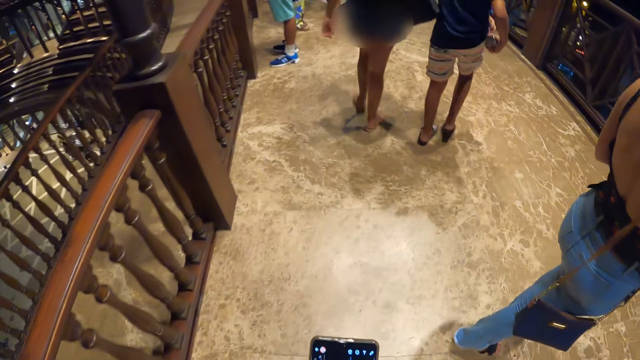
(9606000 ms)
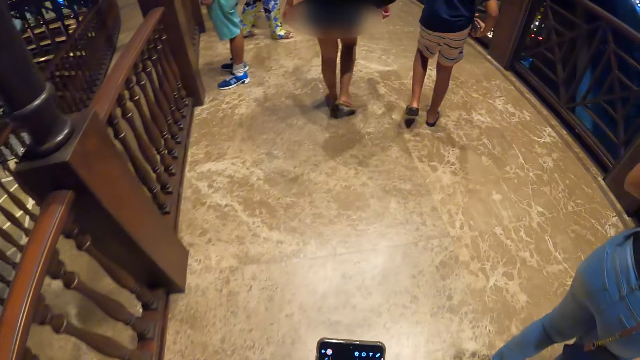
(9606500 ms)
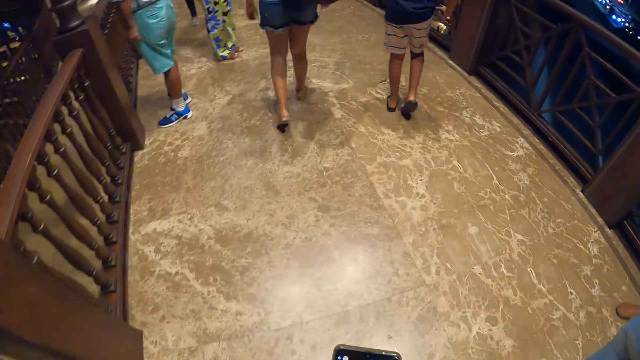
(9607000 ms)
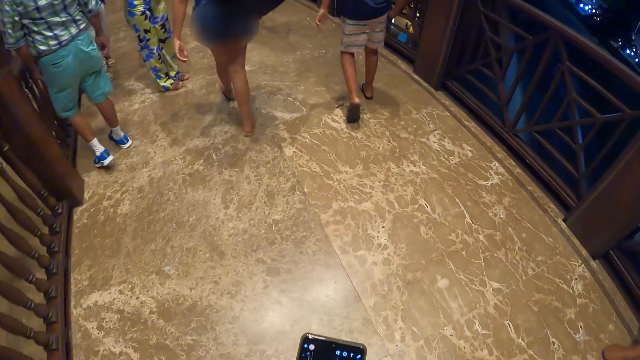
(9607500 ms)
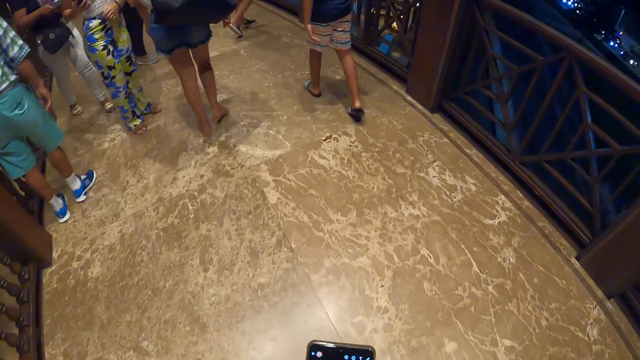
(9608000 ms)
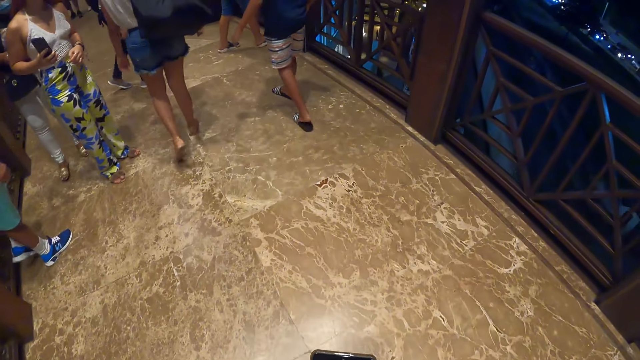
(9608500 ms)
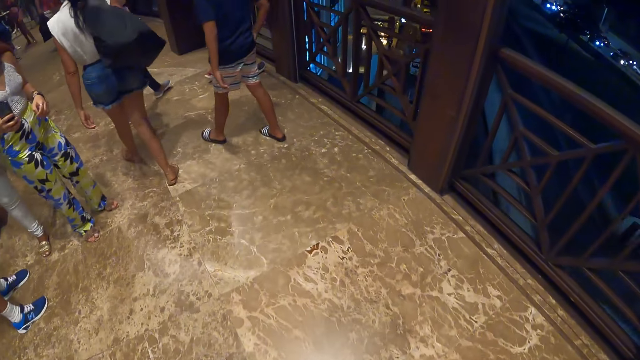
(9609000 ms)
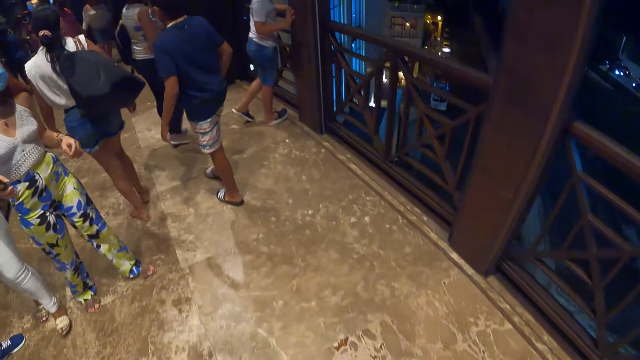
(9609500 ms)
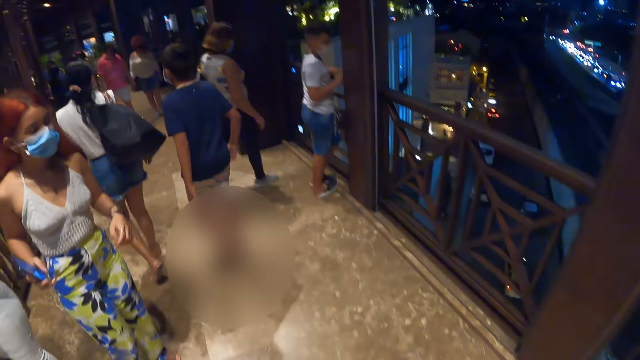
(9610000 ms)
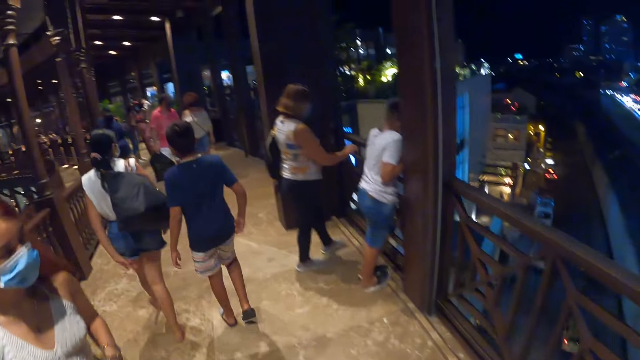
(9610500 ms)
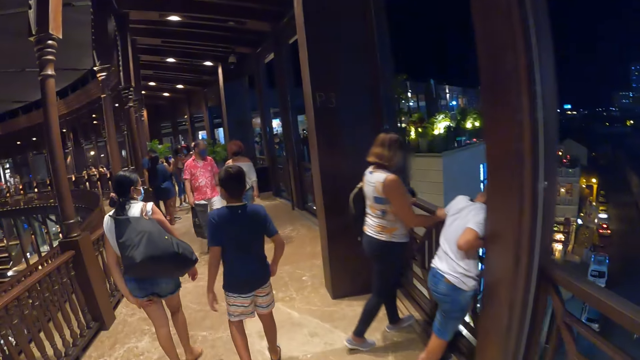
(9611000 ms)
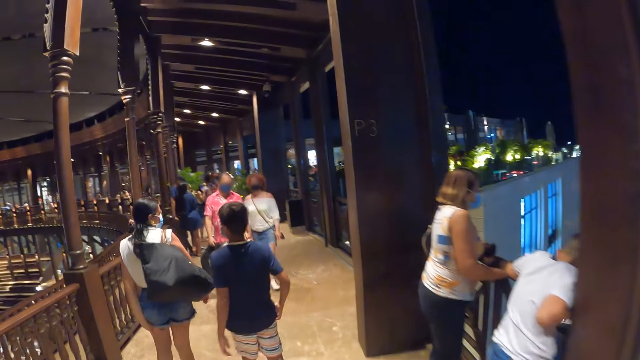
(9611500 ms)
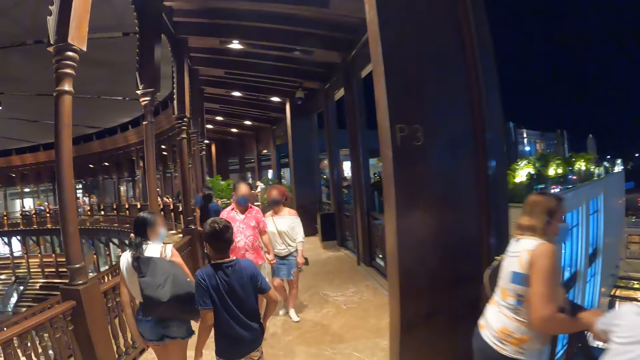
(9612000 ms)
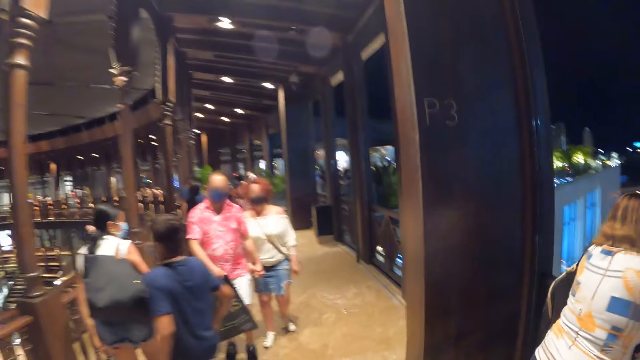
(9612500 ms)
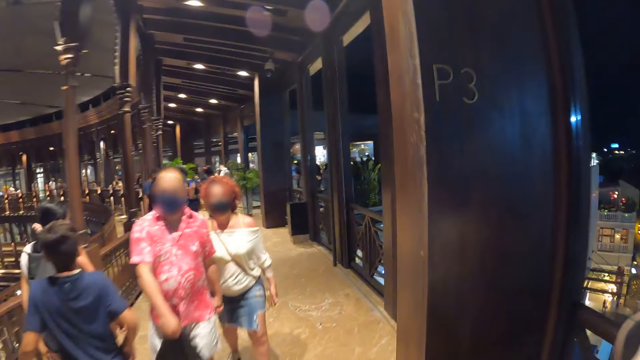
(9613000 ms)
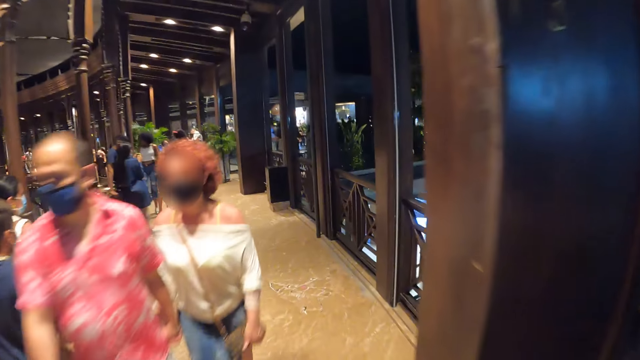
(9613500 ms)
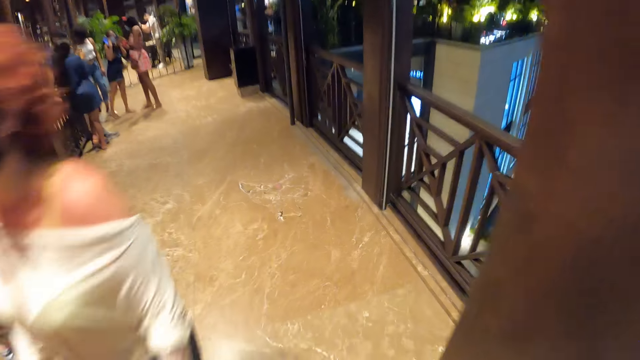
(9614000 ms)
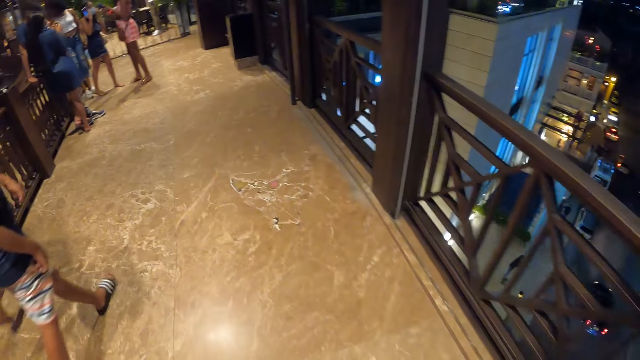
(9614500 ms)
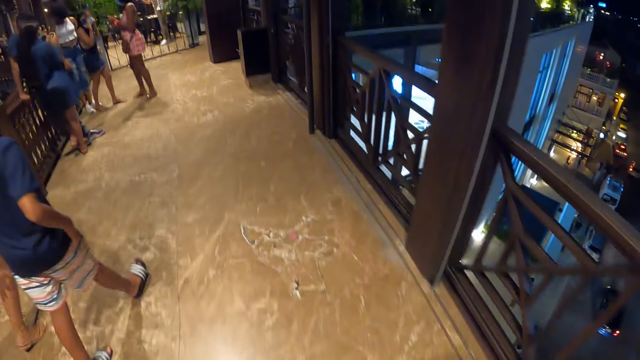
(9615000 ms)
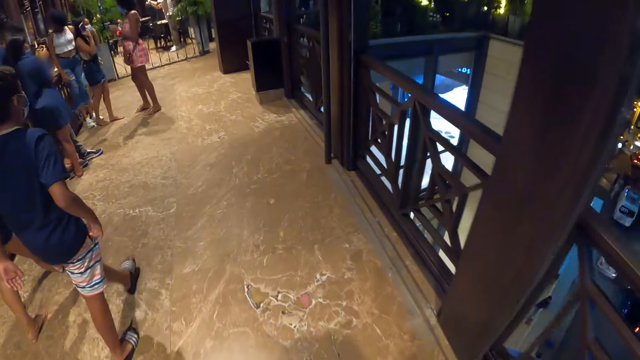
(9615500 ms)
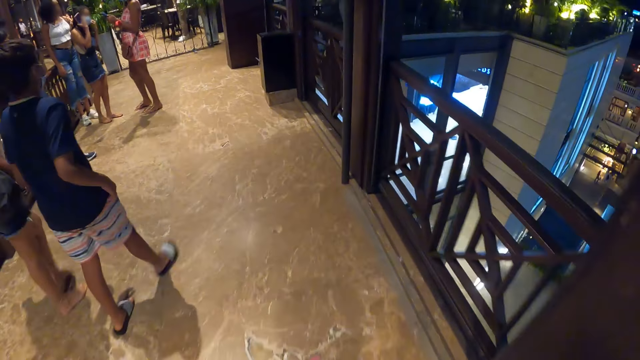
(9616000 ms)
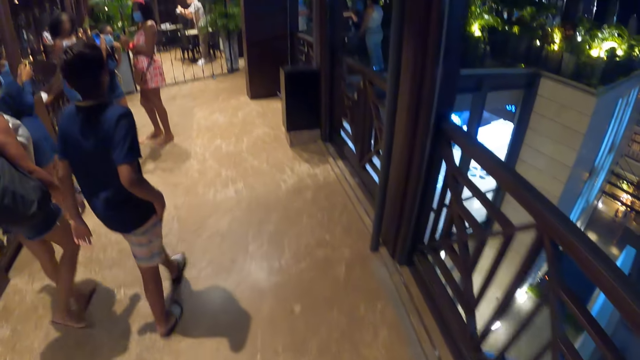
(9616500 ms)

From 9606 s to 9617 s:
A boy puts a mobile phone in his pocket.

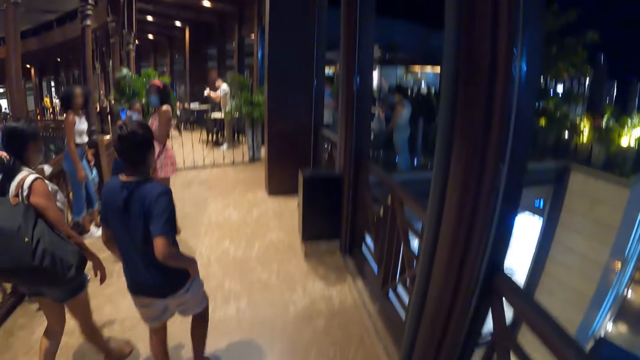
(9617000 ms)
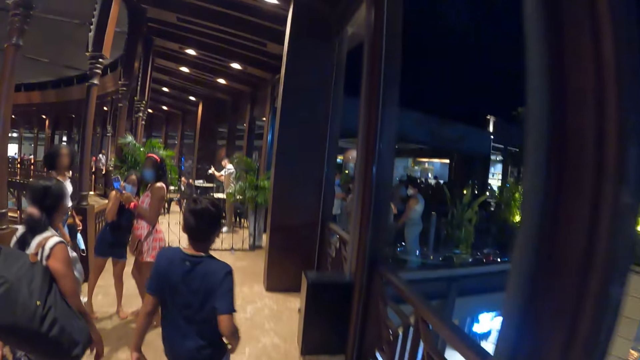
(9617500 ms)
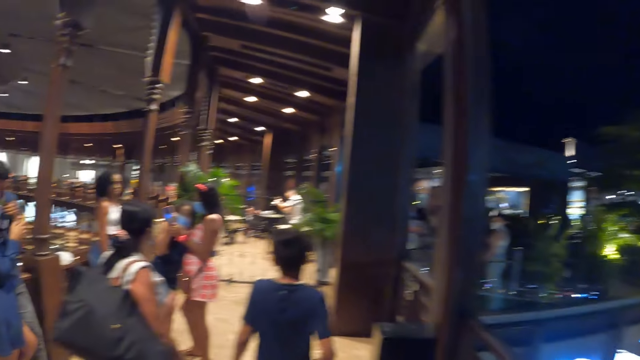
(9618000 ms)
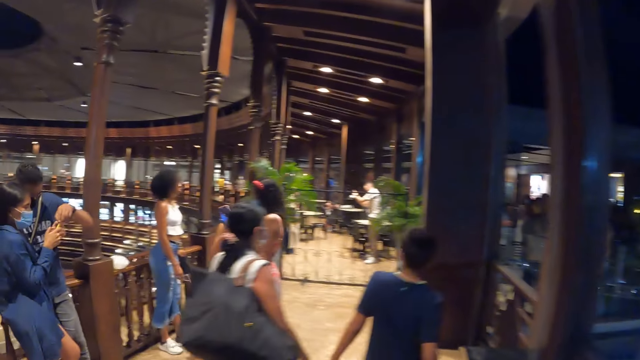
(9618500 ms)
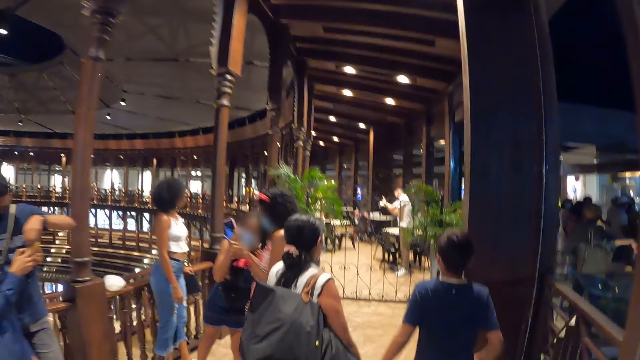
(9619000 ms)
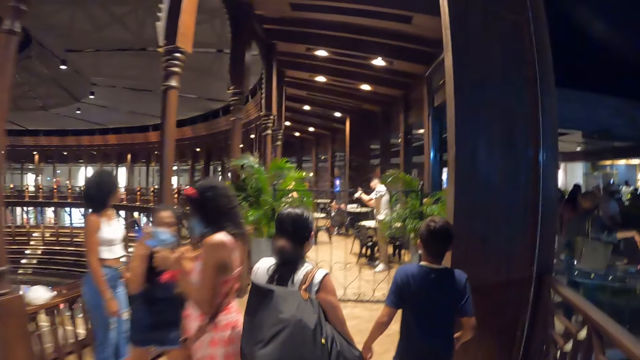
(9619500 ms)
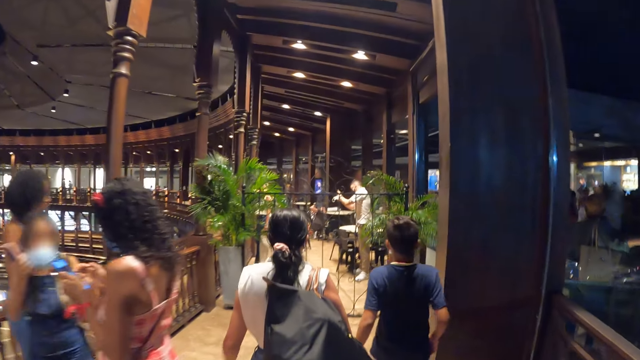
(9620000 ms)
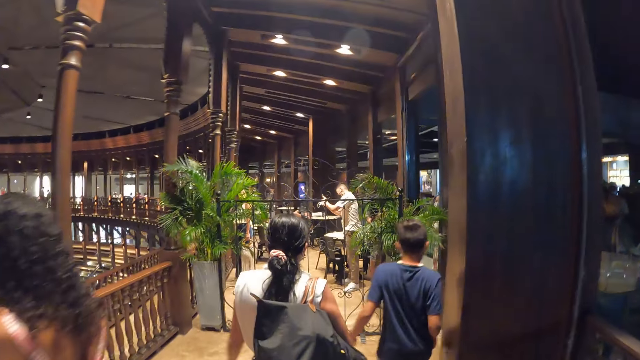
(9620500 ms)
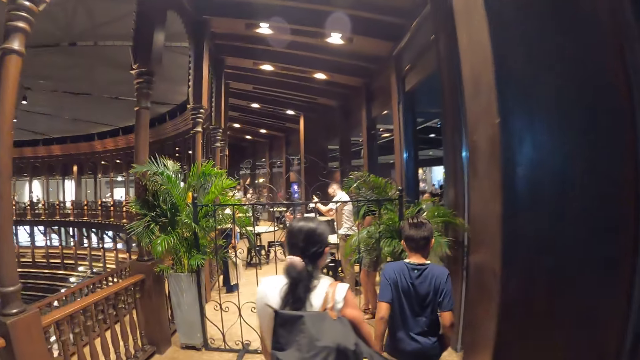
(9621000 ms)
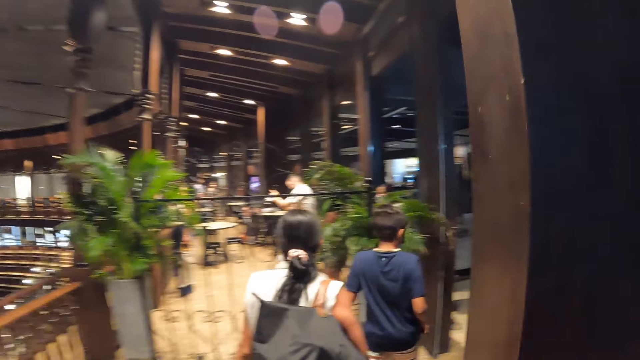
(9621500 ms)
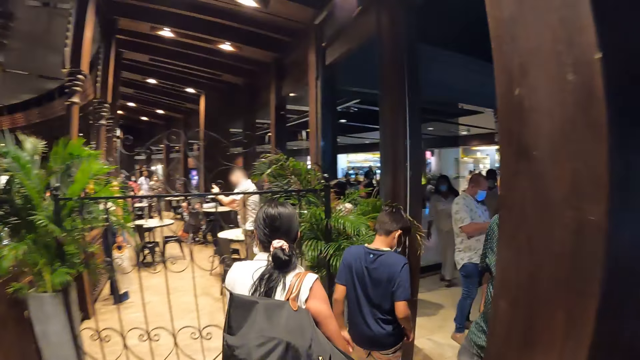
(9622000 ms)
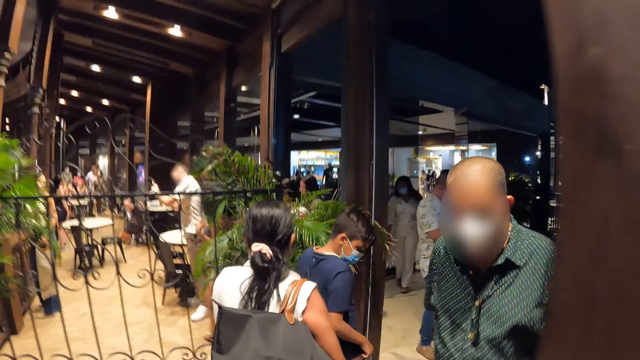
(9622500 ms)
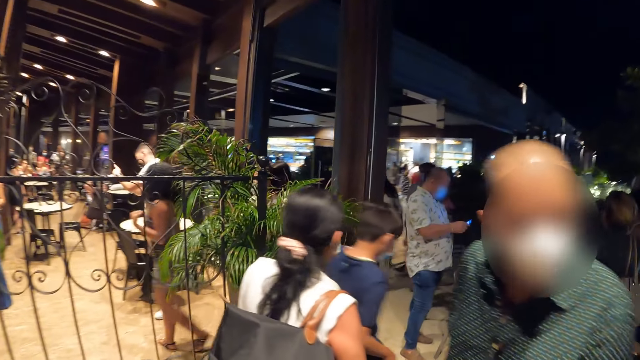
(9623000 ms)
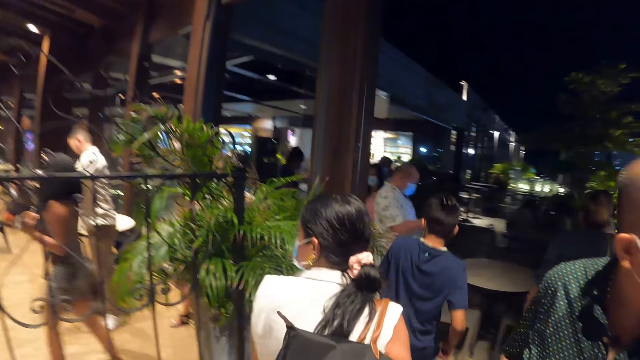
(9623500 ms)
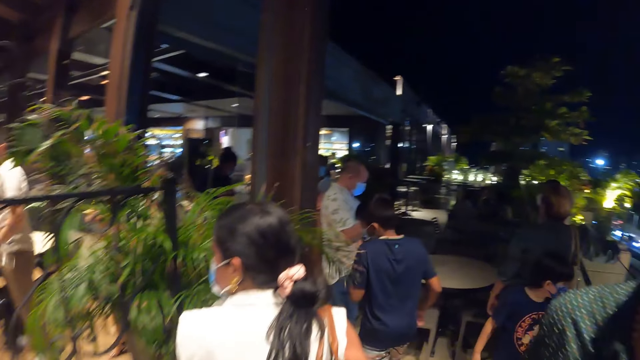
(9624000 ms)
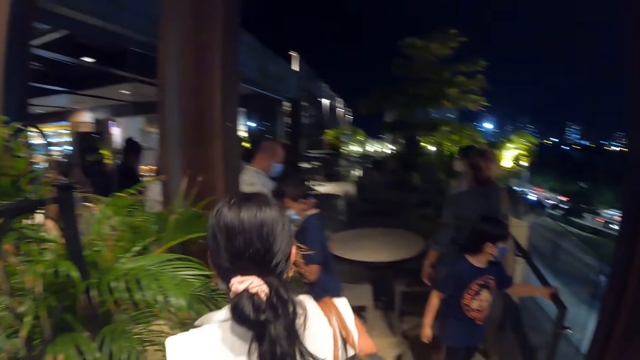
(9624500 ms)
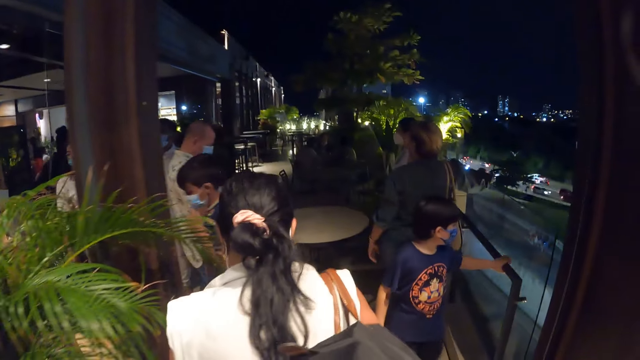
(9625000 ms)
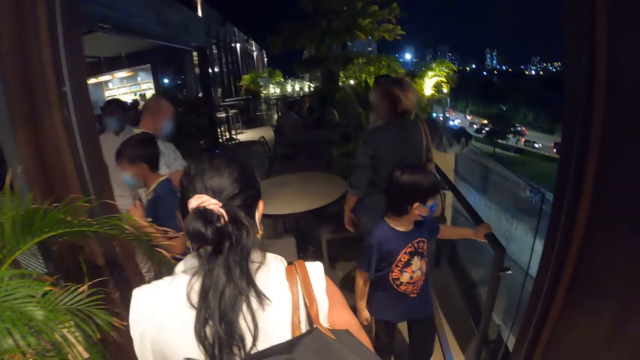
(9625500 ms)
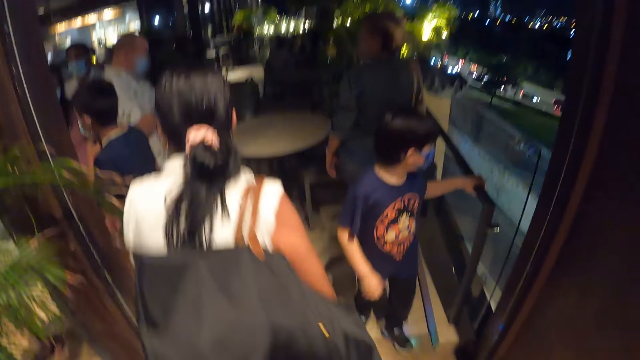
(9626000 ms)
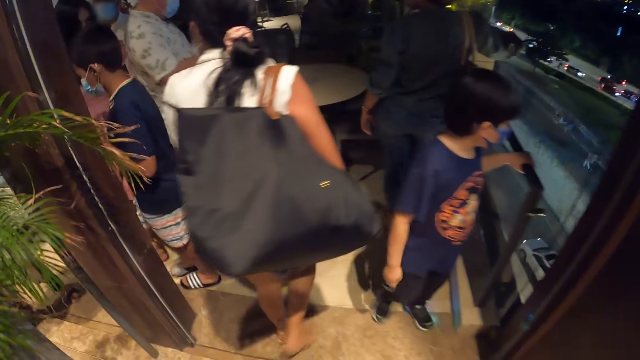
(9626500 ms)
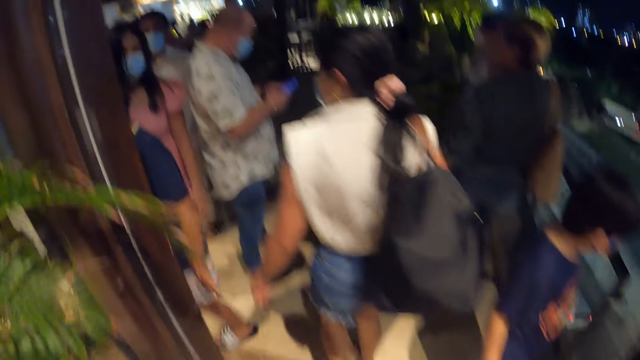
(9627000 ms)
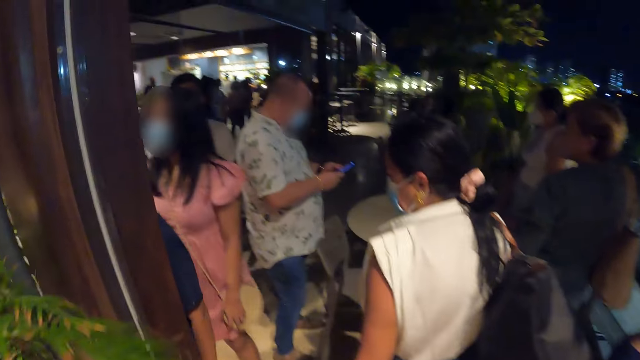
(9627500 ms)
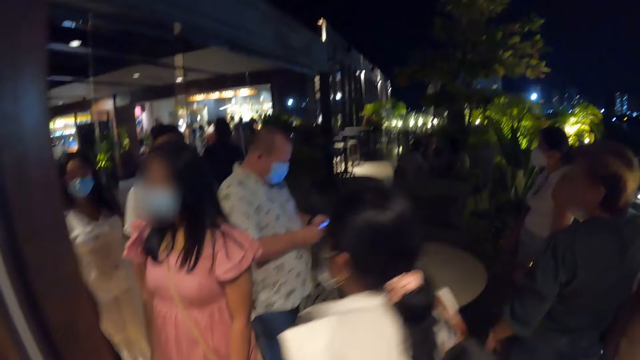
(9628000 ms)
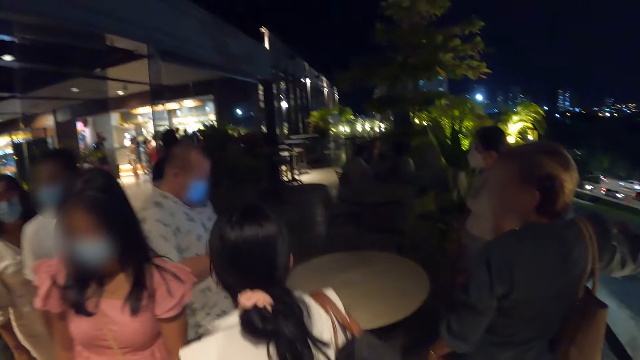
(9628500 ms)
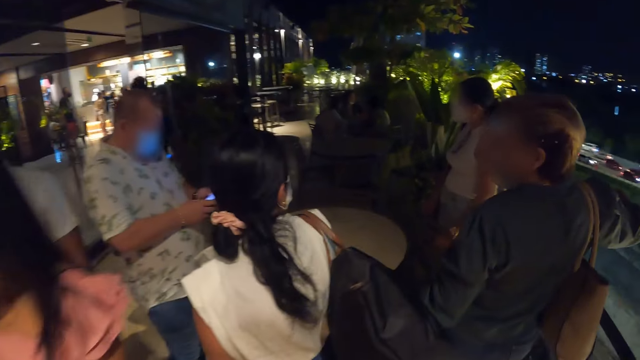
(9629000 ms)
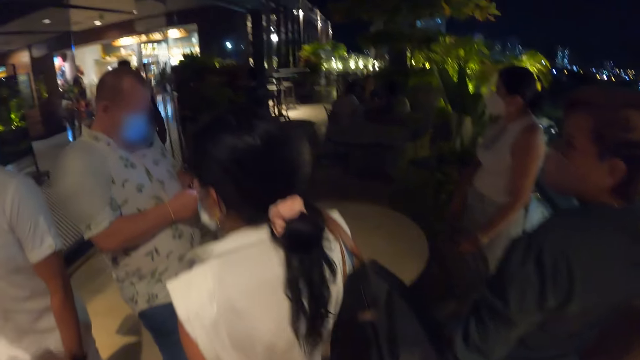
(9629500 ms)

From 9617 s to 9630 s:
A boy interacts with a woman.
